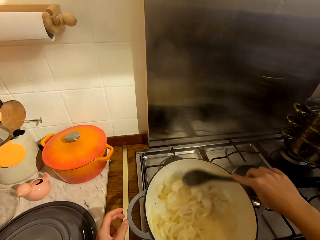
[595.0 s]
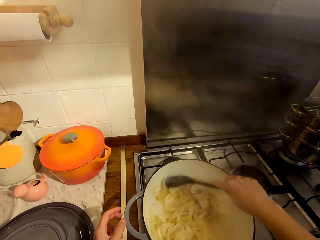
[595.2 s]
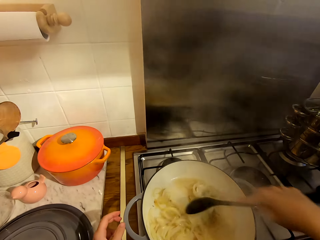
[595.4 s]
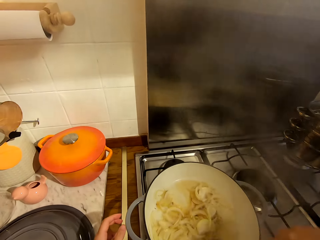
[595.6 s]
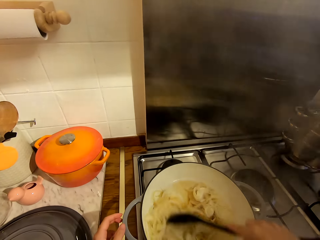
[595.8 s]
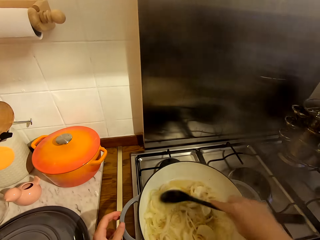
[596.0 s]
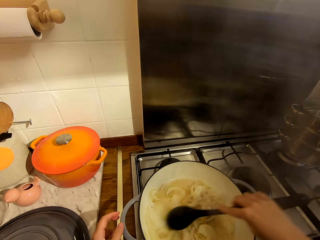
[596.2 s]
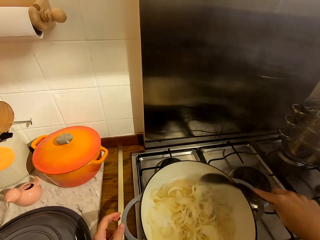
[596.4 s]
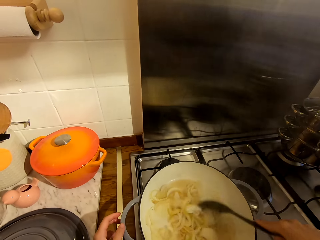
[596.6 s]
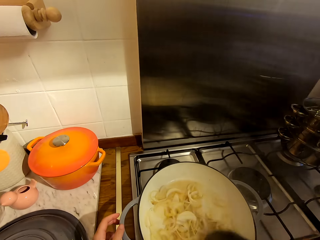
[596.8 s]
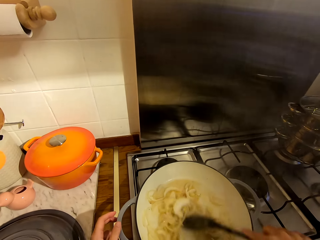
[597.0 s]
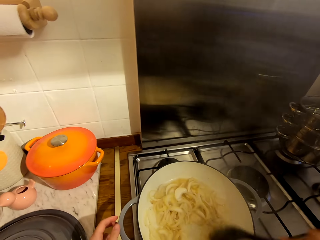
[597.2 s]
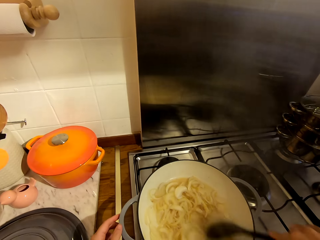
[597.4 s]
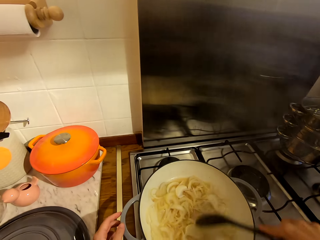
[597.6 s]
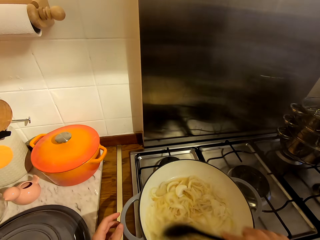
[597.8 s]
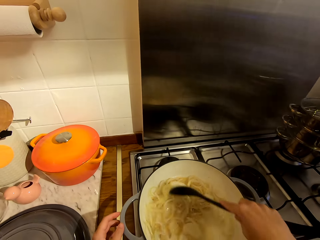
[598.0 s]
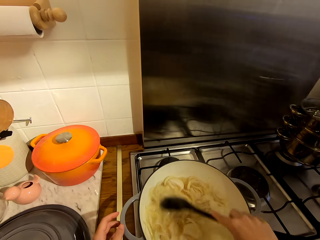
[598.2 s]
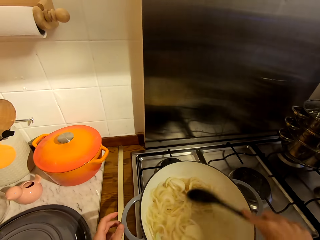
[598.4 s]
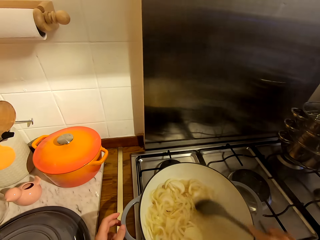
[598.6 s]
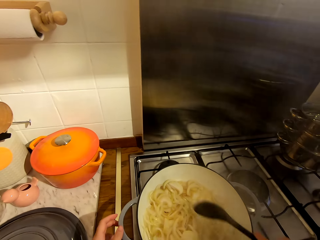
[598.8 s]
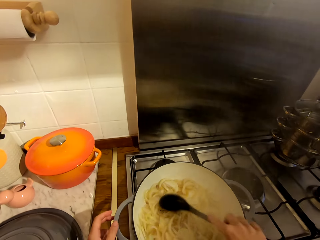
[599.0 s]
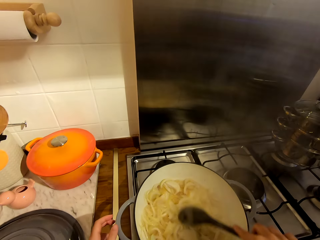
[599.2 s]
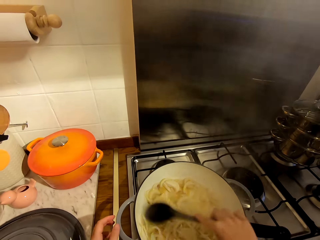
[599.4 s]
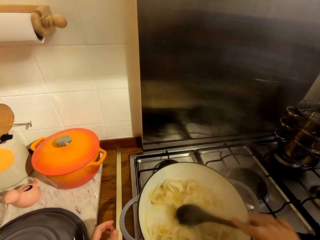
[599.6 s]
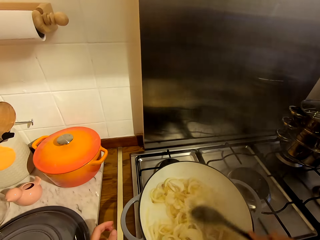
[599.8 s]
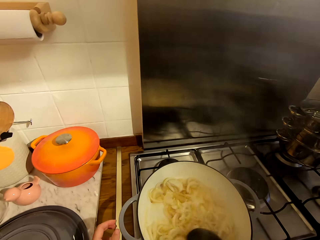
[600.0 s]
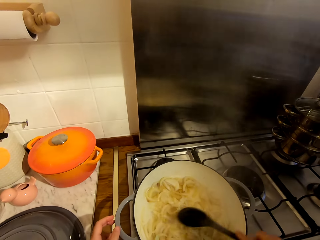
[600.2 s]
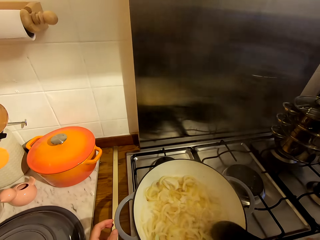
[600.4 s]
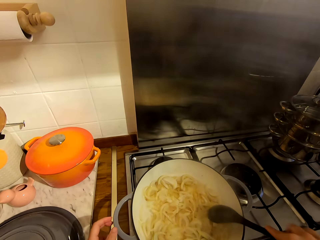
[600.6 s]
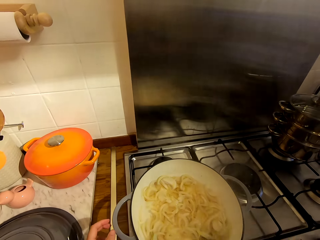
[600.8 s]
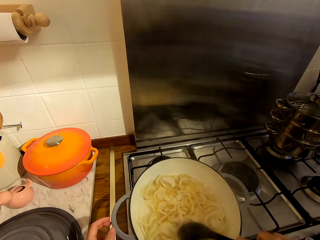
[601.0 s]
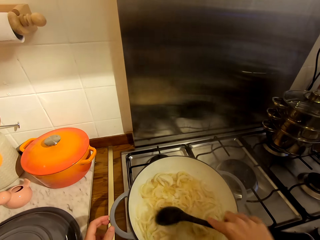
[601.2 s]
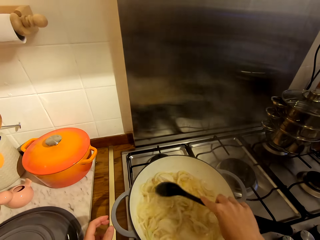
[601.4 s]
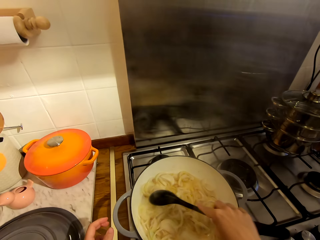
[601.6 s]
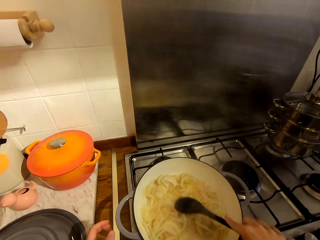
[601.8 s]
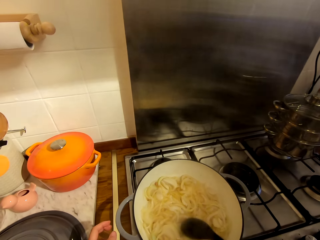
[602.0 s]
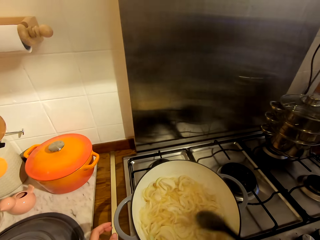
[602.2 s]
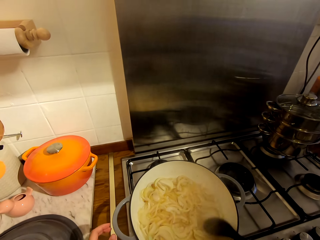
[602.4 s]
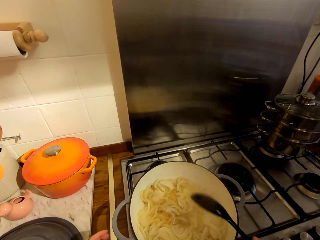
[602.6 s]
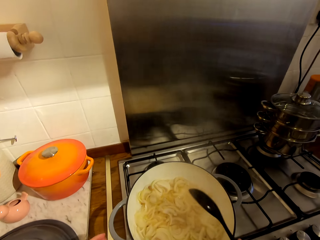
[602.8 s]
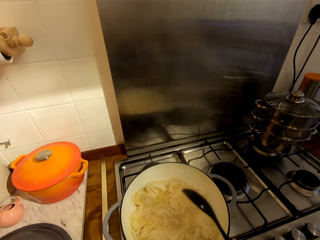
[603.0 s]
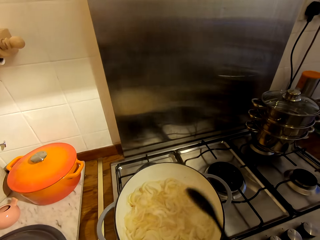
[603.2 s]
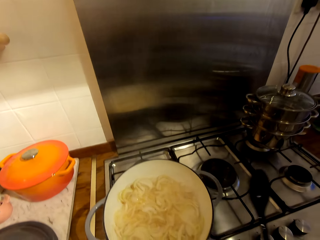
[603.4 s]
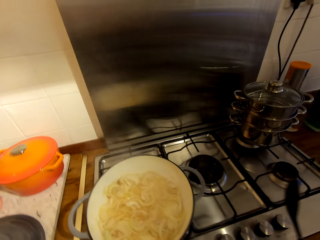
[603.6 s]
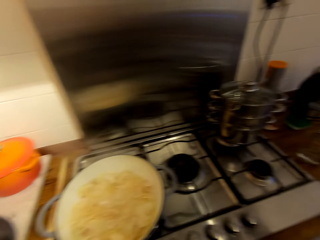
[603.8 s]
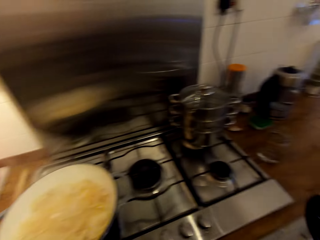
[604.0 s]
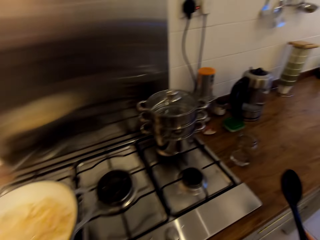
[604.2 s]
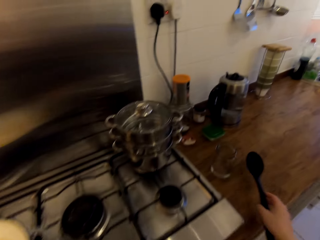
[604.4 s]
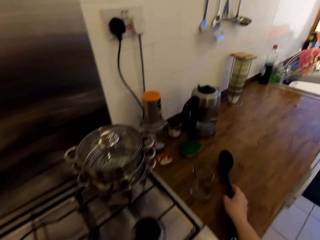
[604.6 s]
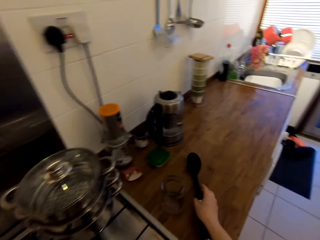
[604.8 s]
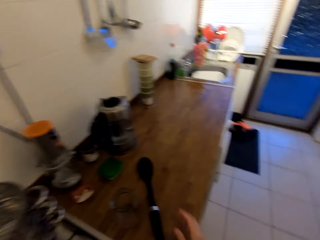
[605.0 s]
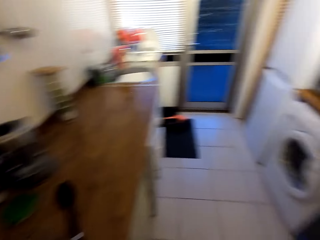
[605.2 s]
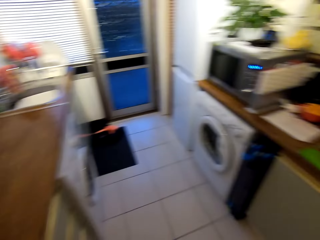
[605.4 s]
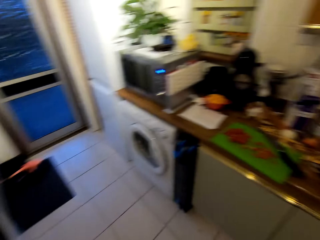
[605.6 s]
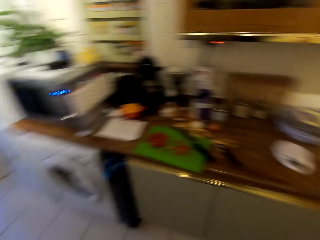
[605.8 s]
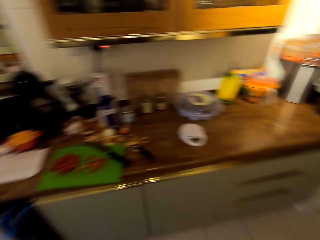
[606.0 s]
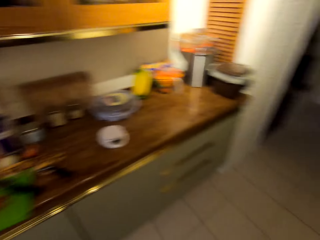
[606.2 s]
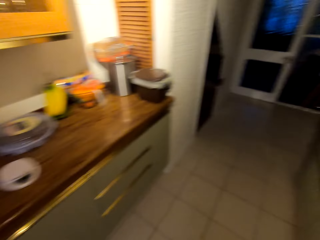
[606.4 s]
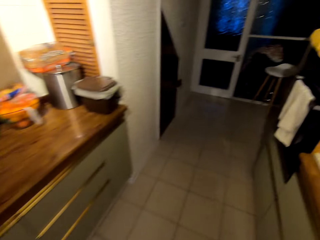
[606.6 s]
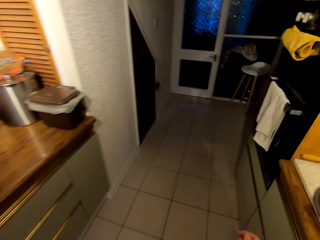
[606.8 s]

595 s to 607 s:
The camera wearer hits the spoon on the edge of the pot. They turn around the kitchen. They place the spoon on the counter. They turn around the kitchen. They walk towards the oven.

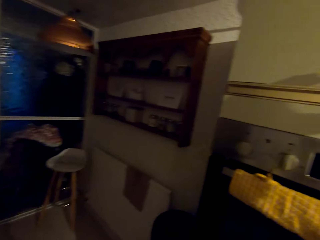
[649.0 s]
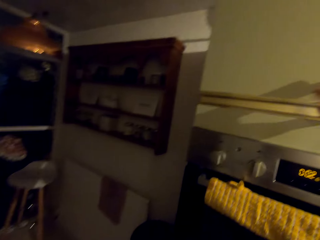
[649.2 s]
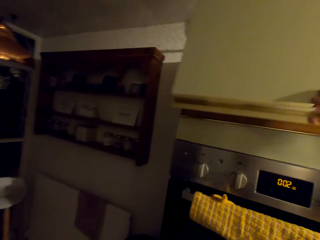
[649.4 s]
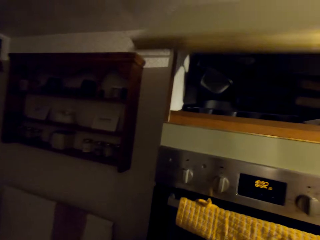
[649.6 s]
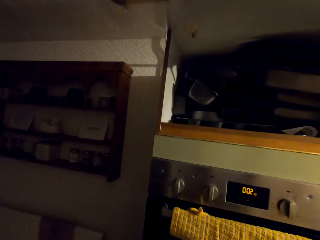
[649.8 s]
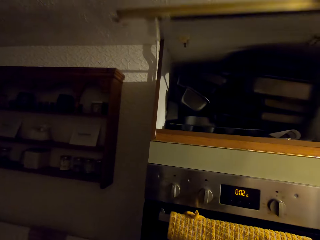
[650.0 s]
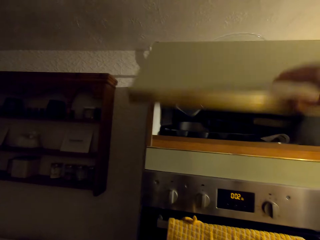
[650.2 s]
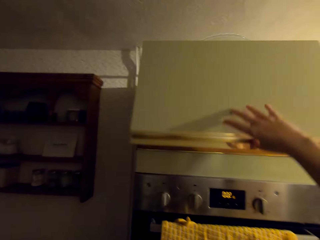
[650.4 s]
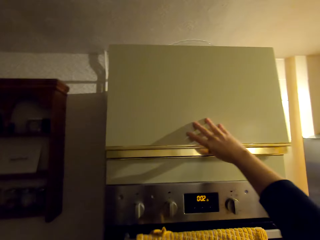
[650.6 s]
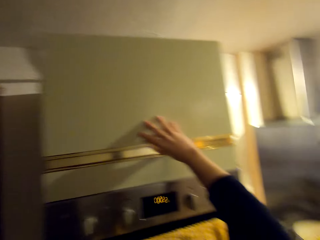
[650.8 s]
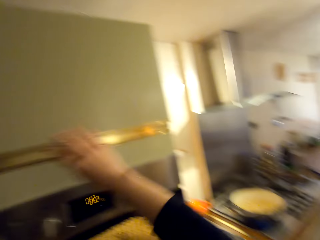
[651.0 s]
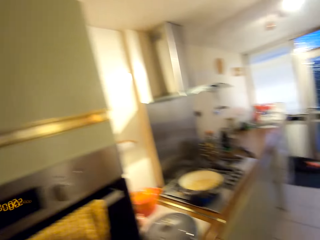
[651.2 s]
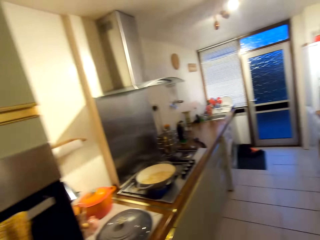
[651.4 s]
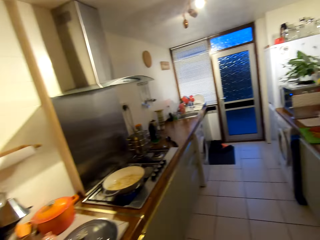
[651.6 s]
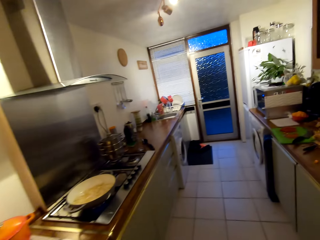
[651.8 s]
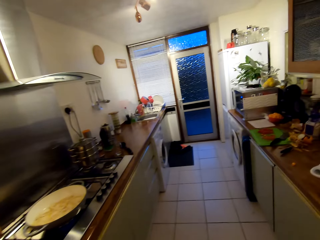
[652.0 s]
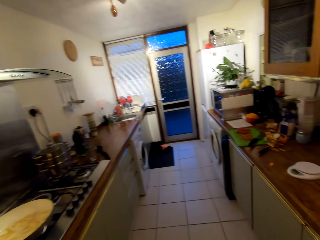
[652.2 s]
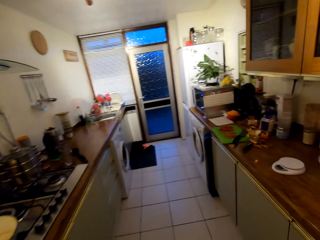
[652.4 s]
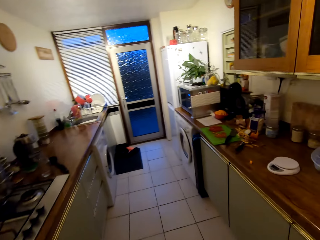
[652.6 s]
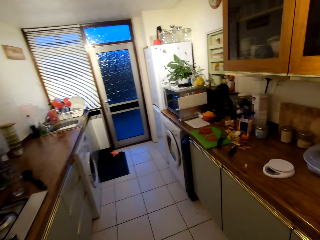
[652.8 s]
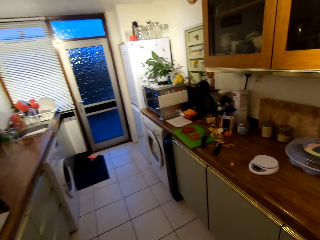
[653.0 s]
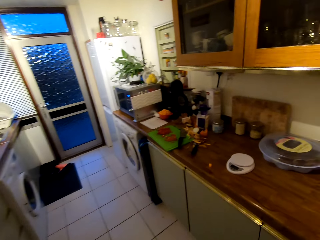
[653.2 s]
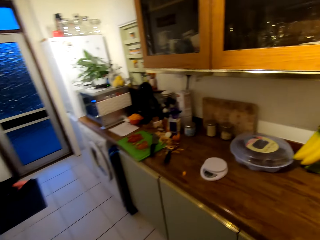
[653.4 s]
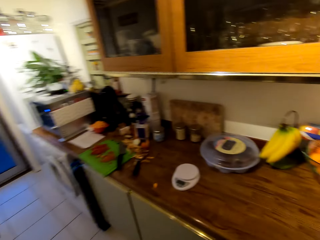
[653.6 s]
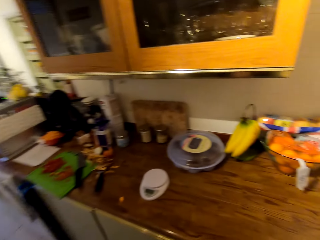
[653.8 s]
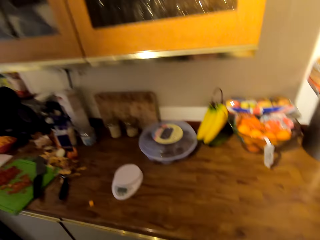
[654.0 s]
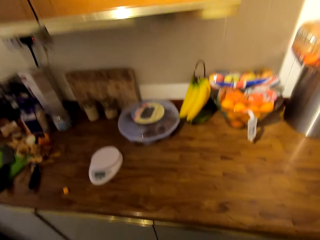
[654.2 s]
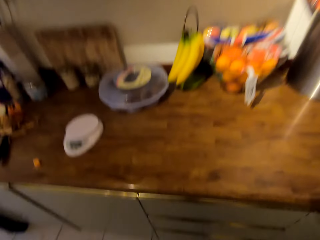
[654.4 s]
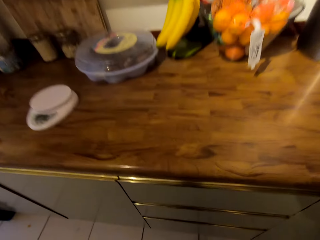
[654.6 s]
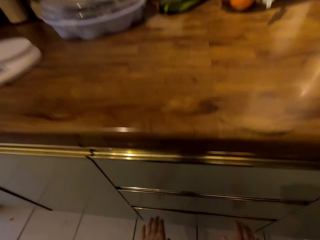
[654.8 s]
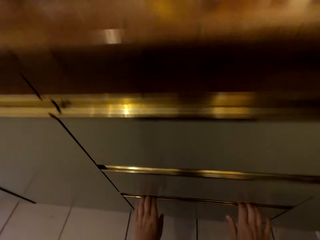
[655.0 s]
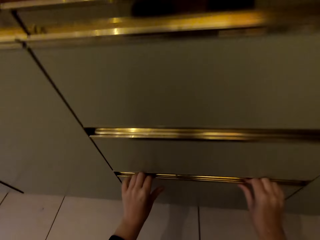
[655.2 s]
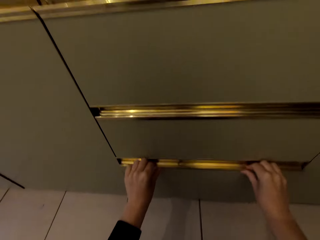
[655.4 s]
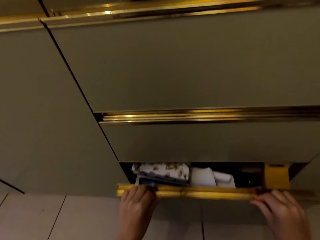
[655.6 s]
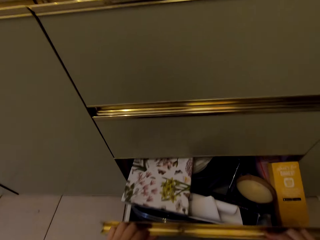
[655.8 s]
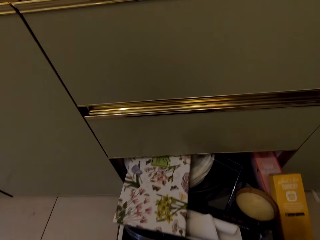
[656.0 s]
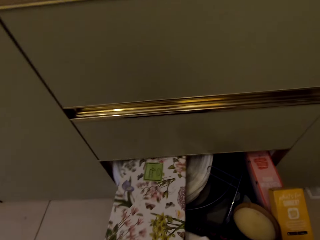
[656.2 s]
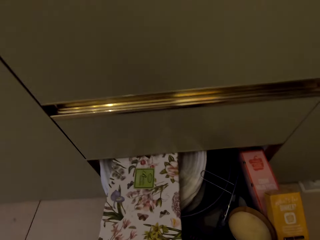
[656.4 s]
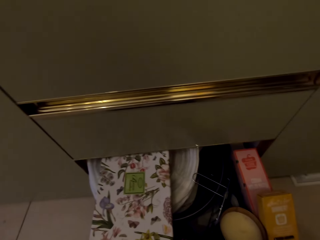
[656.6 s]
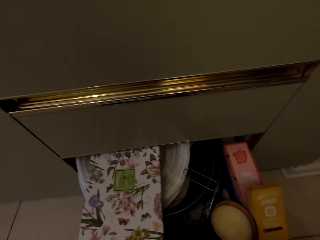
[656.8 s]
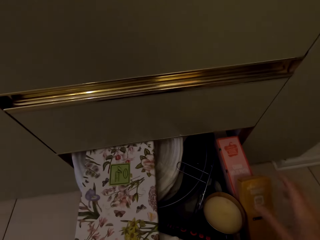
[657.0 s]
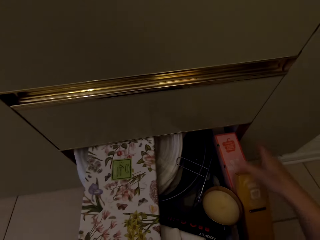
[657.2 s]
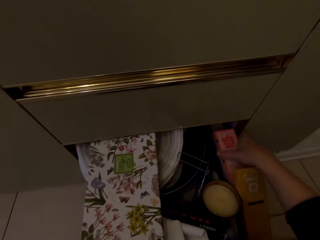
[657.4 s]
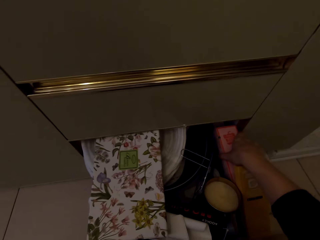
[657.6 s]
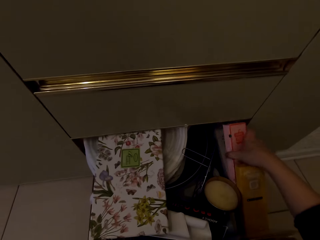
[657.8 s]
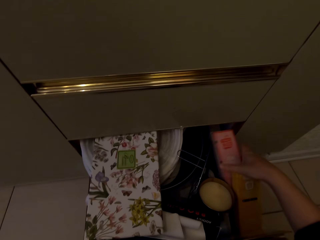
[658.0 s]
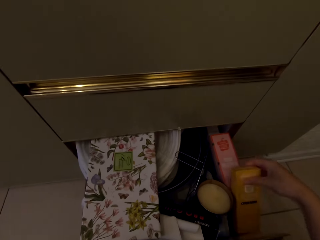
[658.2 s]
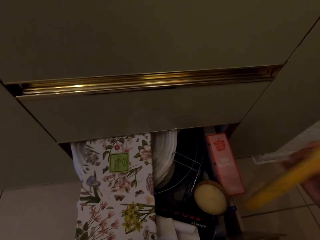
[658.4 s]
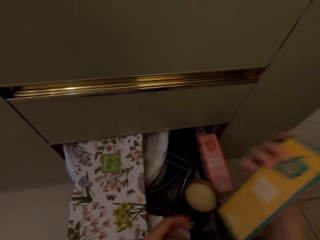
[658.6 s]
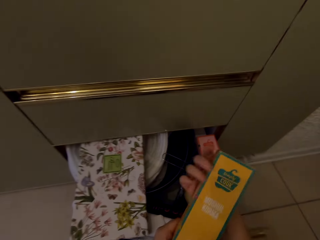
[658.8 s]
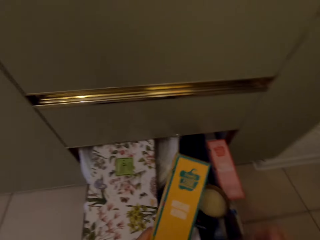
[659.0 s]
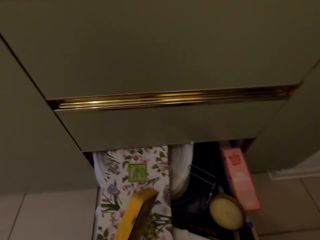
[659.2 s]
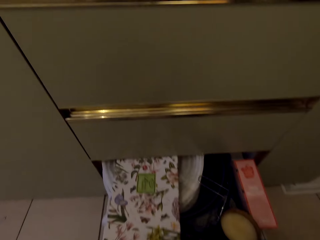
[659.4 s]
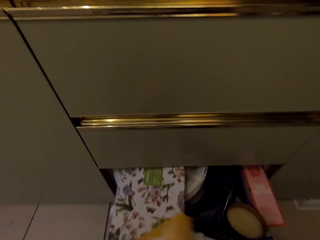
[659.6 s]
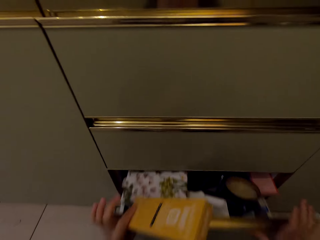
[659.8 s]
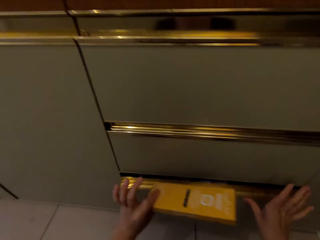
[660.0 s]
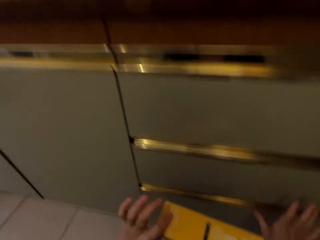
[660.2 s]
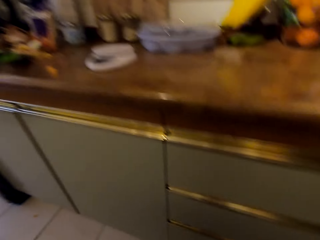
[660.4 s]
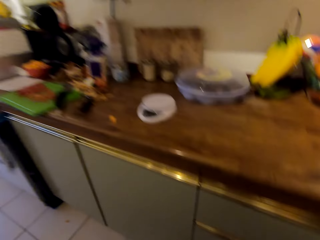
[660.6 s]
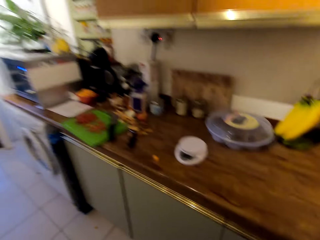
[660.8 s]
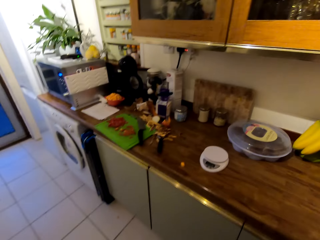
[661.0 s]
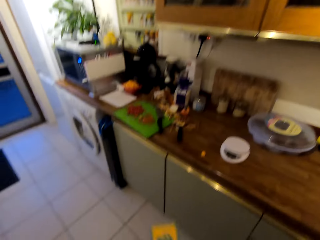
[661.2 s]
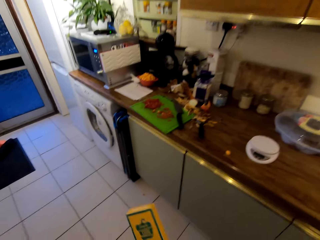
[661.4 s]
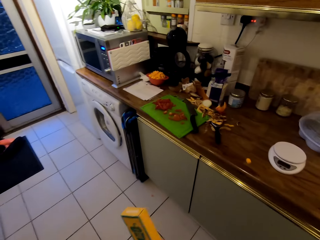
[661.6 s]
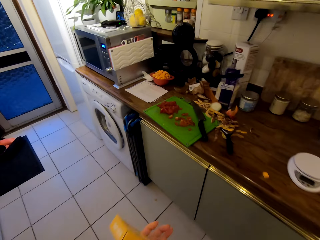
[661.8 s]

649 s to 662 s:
The camera wearer opens the cabinet door and closes the cabinet door. She turns around the kitchen. She looks around. She walks around the kitchen. She opens the drawer. She picks up the box, lets go of the box, picks up the box from the drawer, and places the box in her left hand. She closes the drawer. She turns around the kitchen. She walks around the kitchen.
